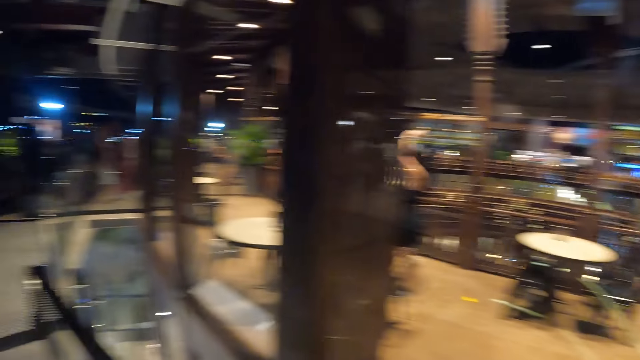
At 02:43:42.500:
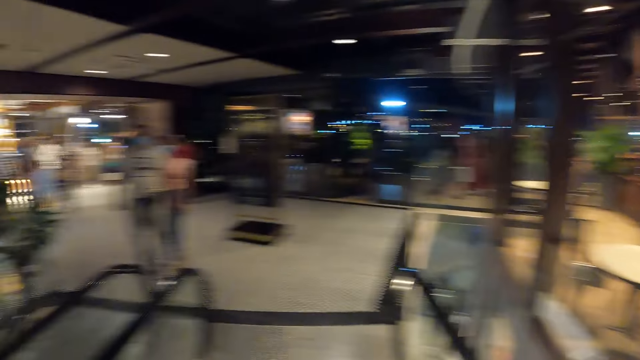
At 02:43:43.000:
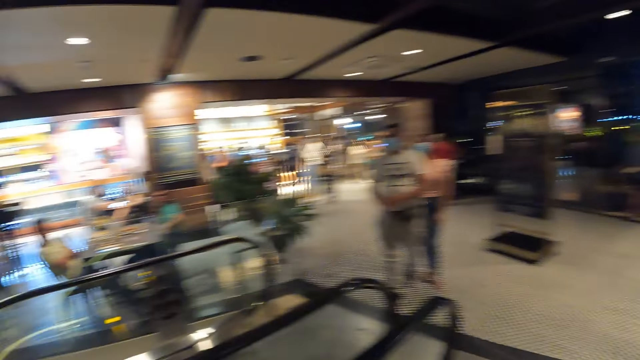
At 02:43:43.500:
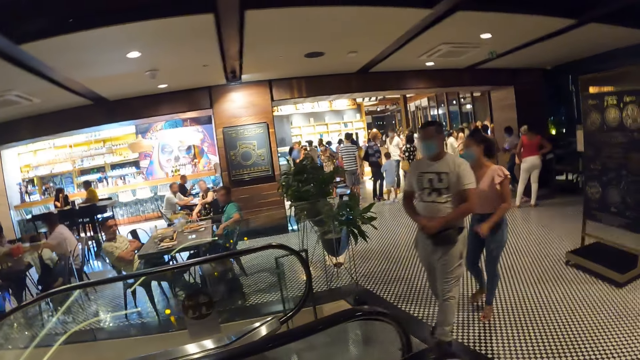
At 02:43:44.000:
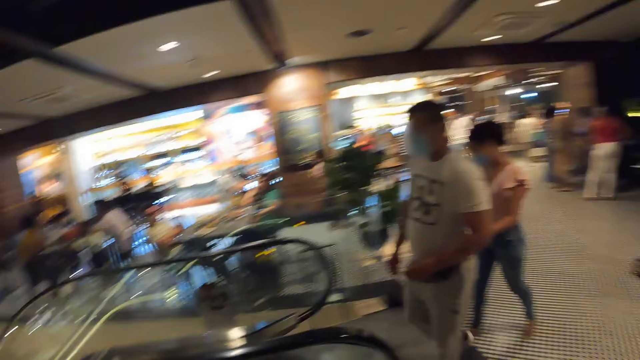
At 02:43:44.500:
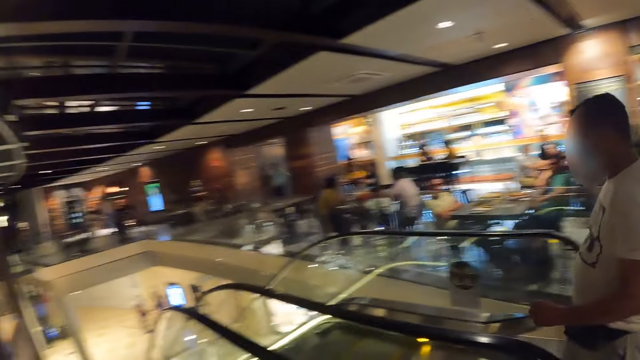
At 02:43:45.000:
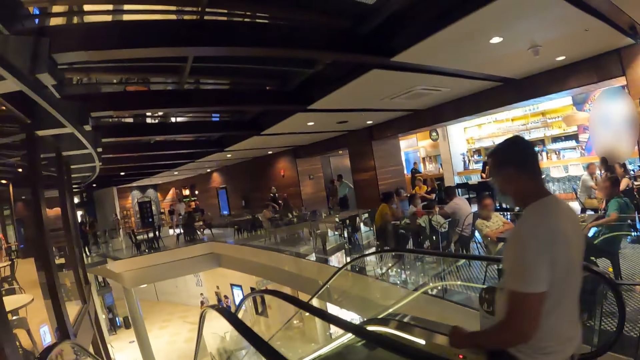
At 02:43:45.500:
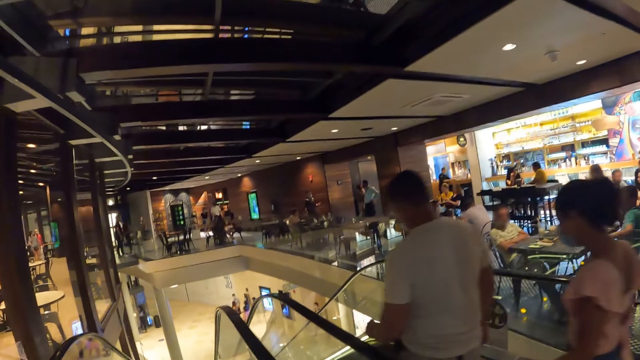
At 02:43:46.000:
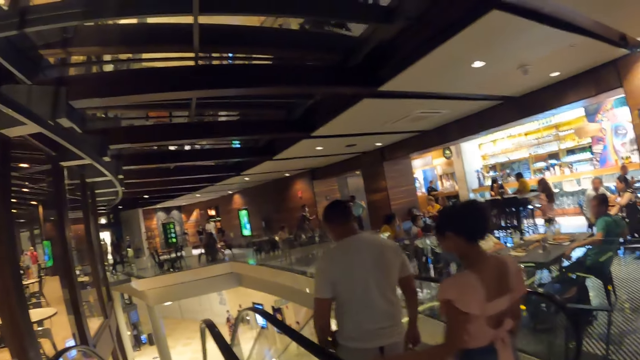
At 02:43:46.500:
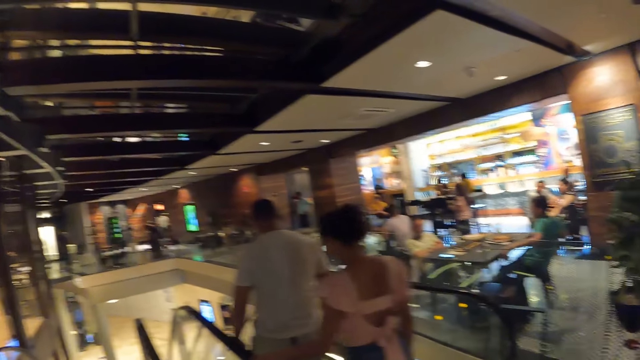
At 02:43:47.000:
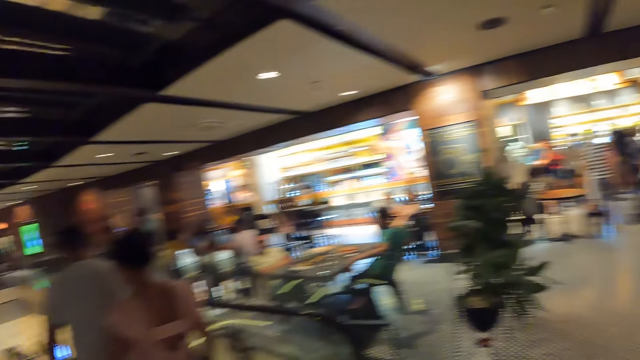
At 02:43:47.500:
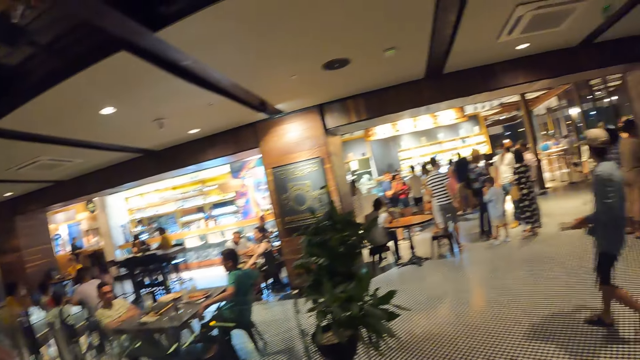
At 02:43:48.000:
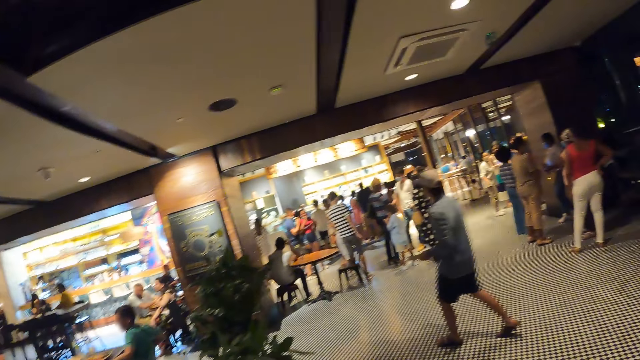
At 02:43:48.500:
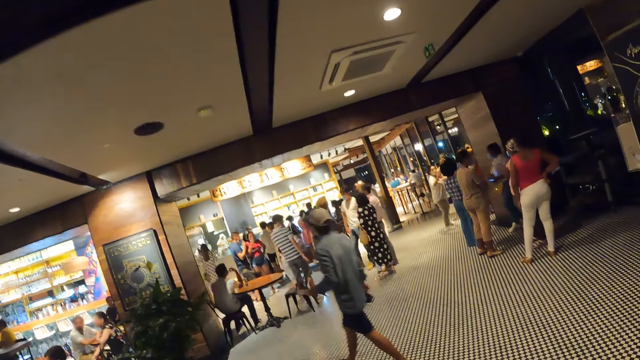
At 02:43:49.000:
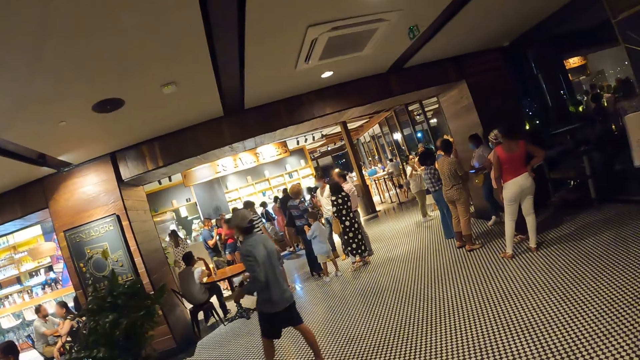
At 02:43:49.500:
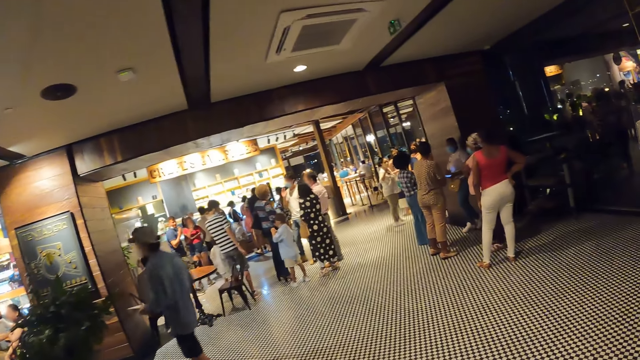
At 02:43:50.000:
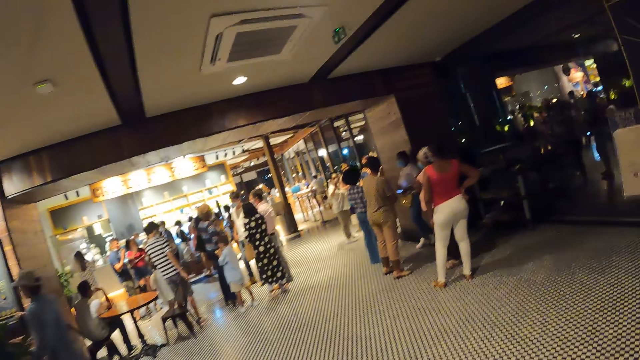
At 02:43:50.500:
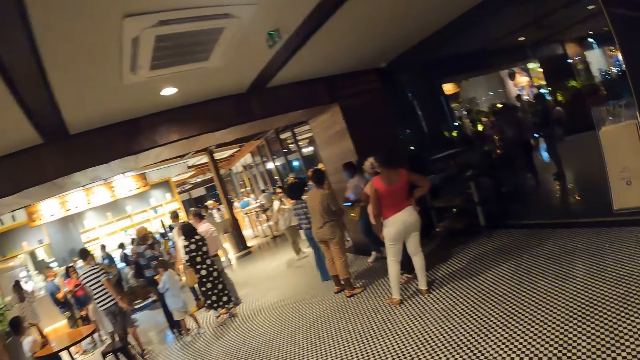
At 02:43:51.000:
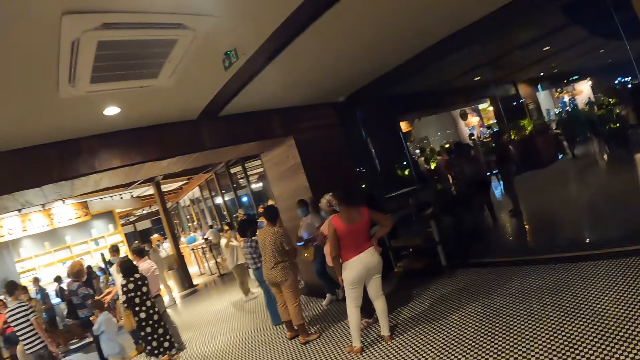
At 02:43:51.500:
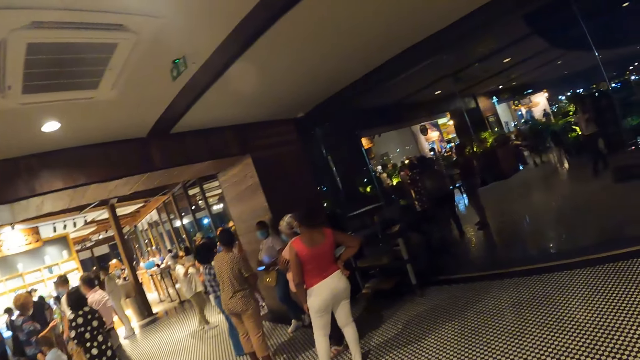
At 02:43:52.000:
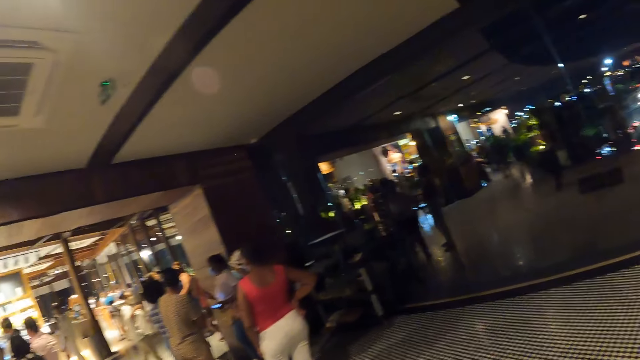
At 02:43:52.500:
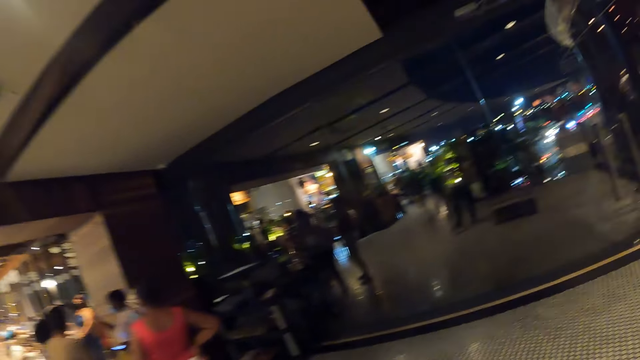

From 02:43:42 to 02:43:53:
A man takes the escalator to a ground floor. A woman takes the escalator to the ground floor. The camera wearer walks in the building.

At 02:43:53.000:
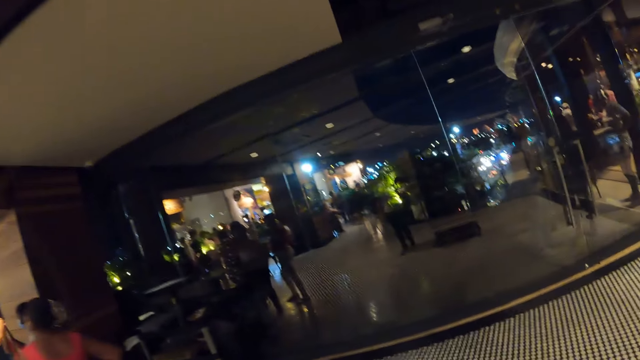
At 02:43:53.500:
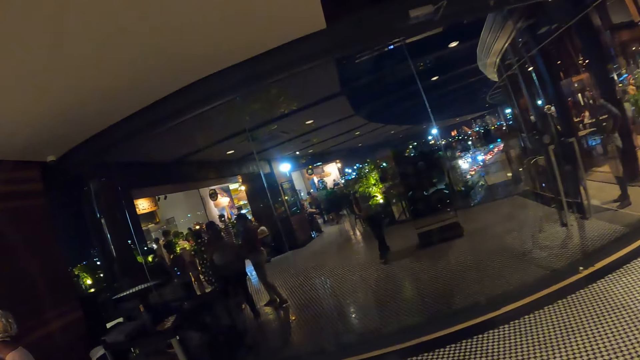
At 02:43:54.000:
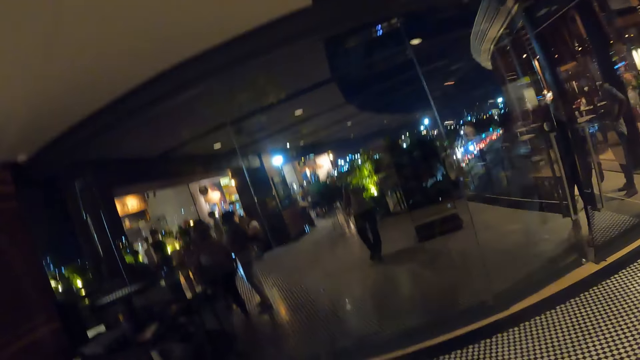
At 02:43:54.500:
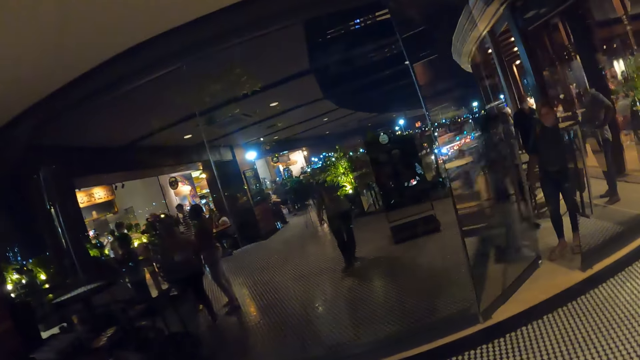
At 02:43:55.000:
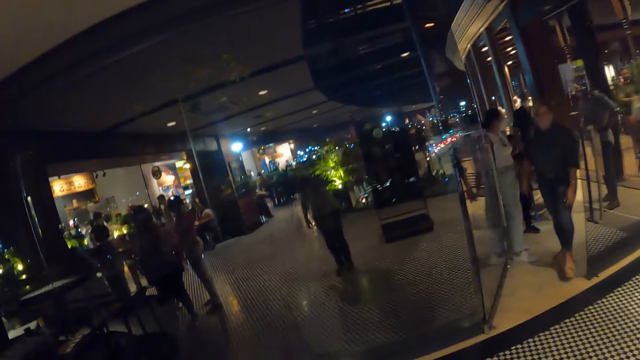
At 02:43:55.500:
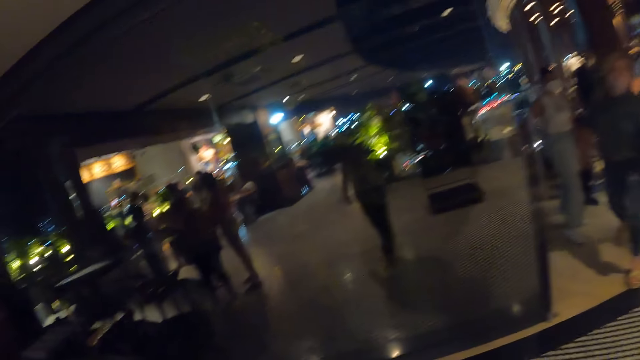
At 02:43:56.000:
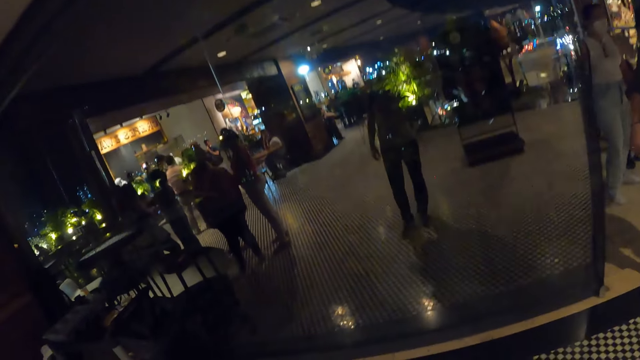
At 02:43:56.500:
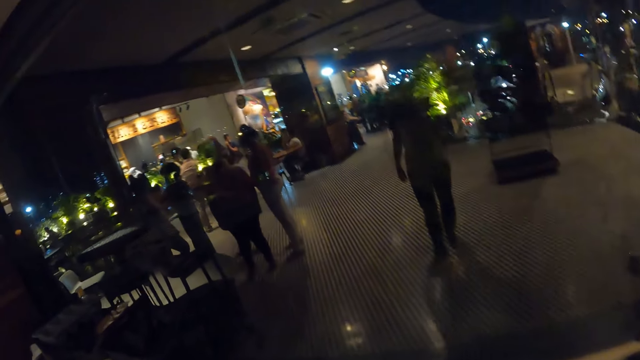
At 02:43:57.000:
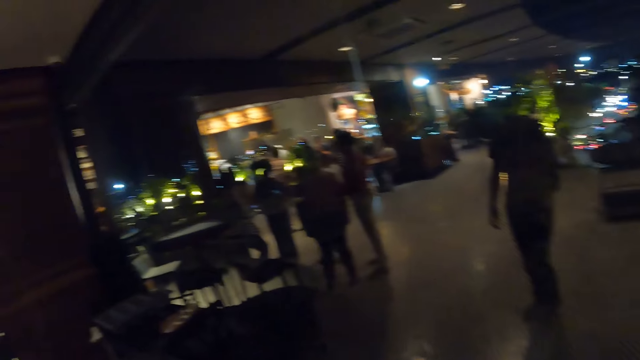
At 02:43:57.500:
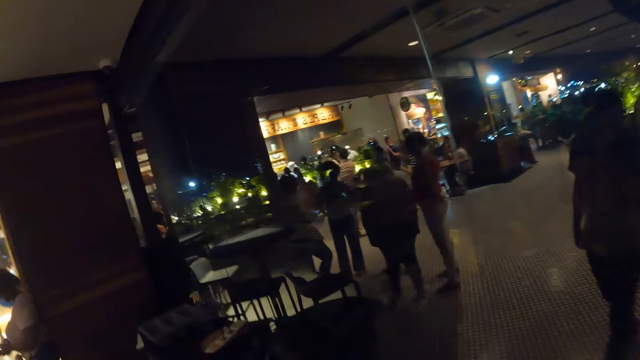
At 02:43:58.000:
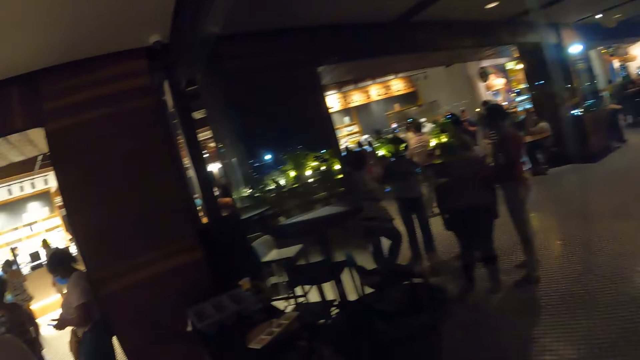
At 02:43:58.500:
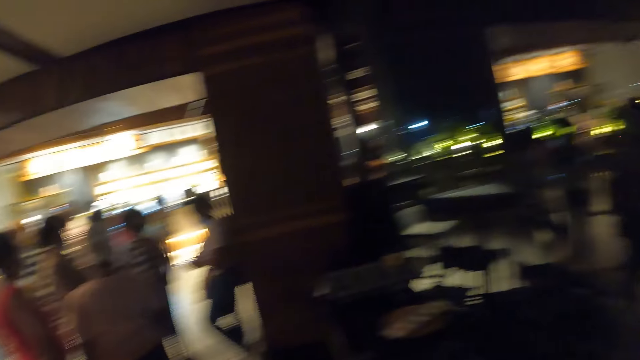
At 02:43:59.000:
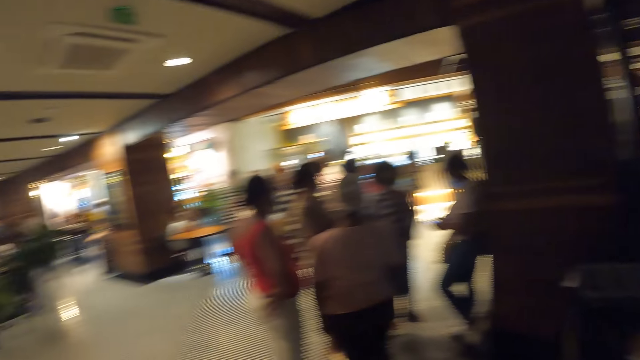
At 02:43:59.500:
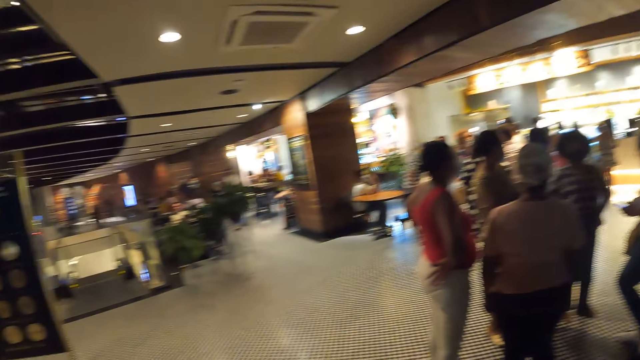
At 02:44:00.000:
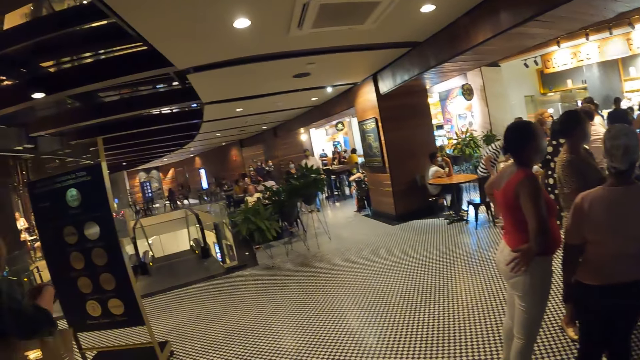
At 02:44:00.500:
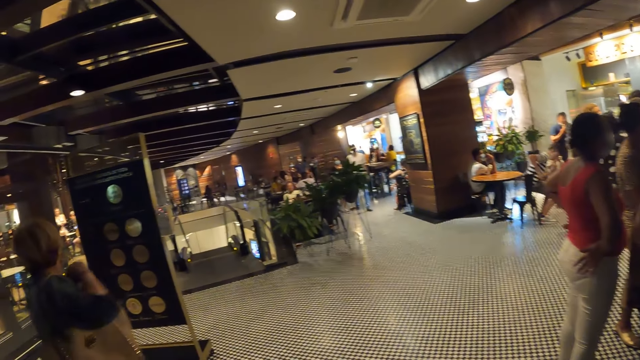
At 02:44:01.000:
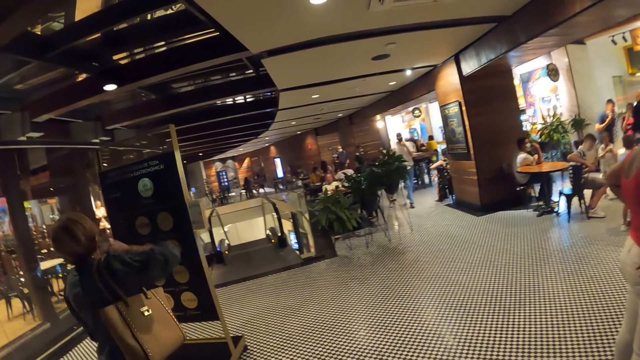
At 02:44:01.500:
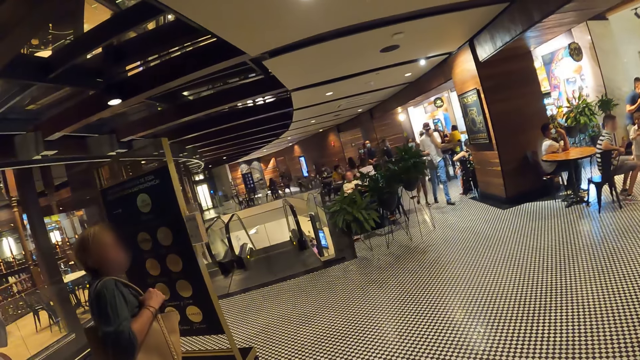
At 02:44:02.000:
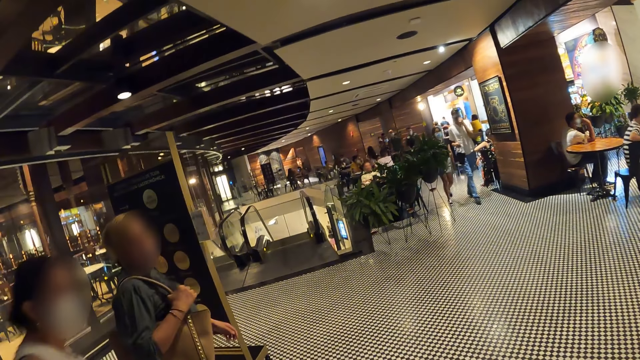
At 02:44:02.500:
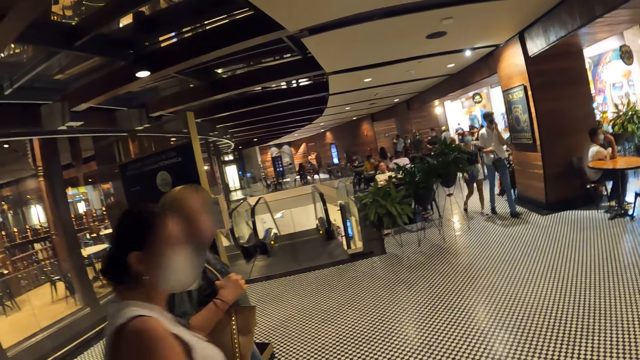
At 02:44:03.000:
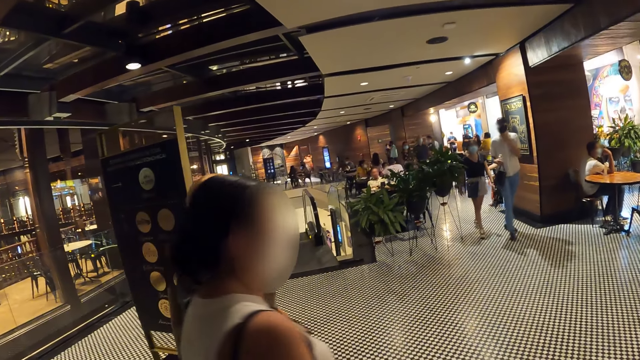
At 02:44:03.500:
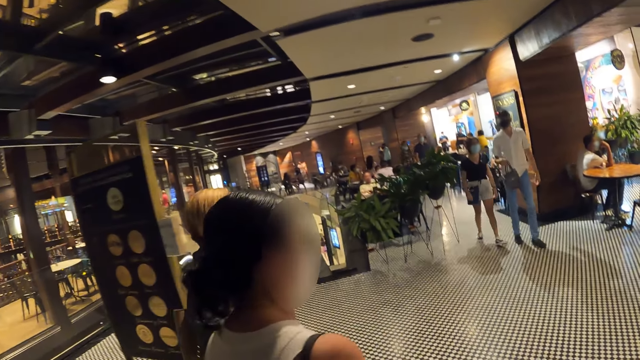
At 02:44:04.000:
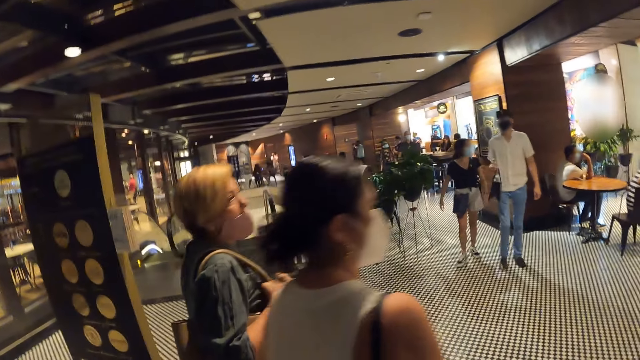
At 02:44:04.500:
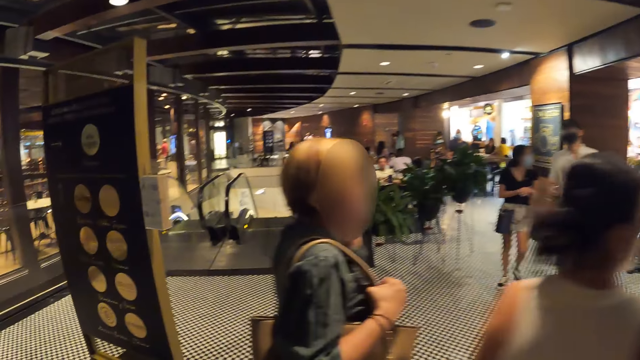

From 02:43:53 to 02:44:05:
A woman opens a glass door with her right hand. Another woman walks out of the glass door. A man walks towards the camera wearer. Another woman walks towards the camera wearer. The camera wearer stops.
